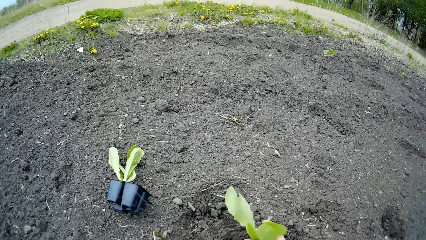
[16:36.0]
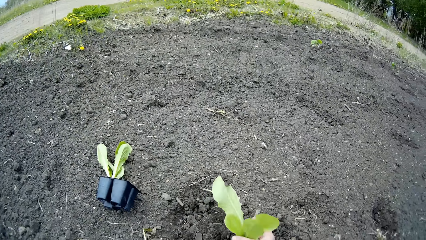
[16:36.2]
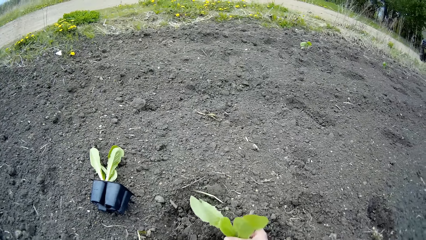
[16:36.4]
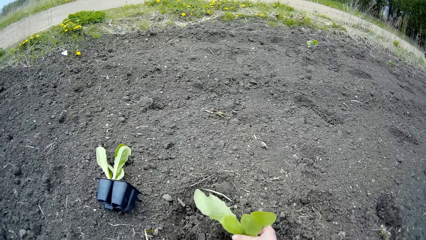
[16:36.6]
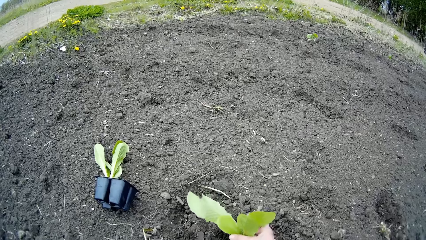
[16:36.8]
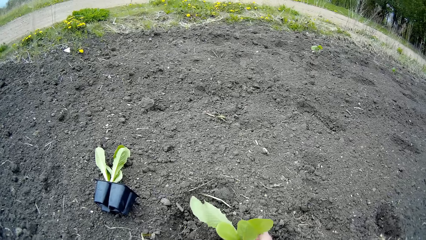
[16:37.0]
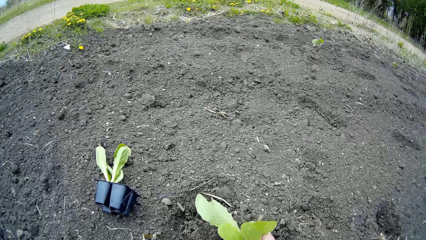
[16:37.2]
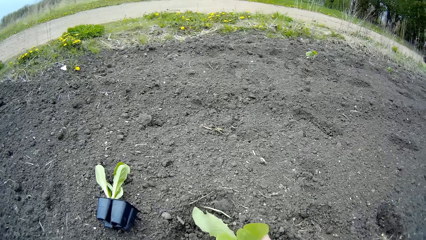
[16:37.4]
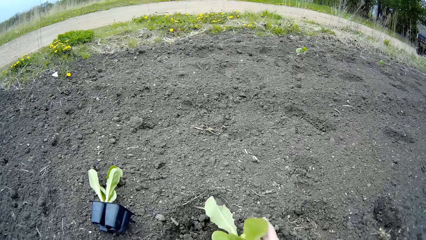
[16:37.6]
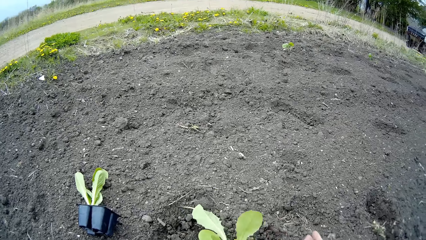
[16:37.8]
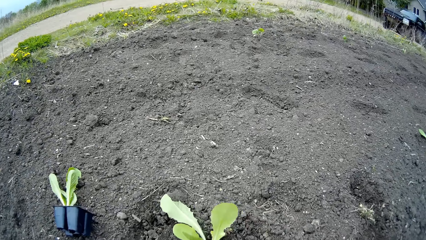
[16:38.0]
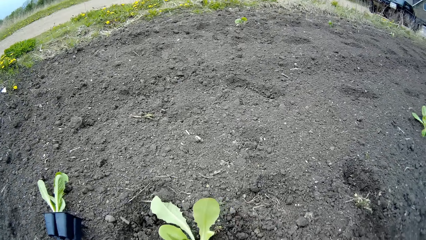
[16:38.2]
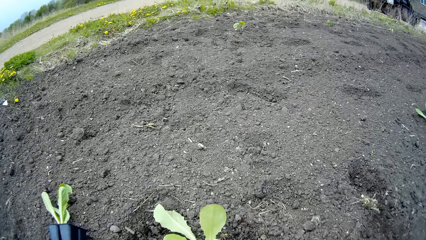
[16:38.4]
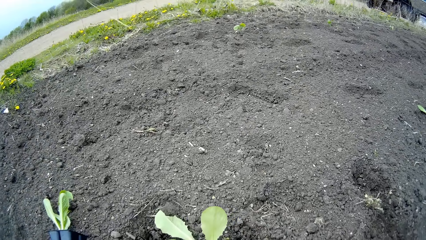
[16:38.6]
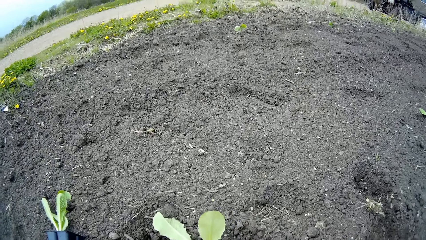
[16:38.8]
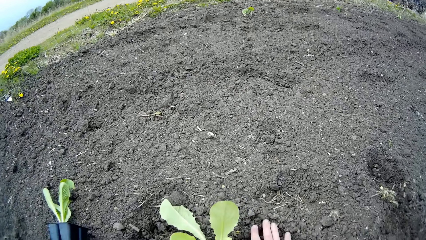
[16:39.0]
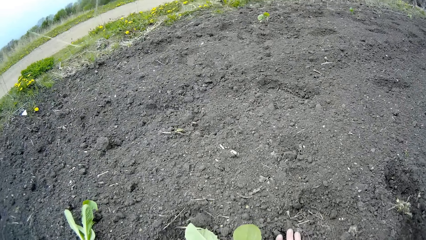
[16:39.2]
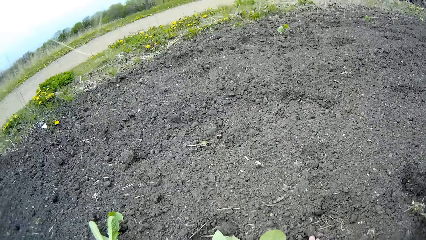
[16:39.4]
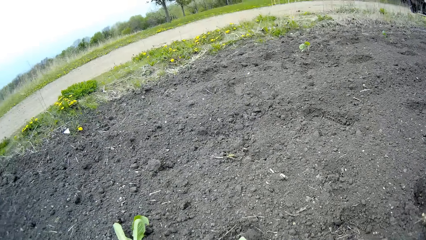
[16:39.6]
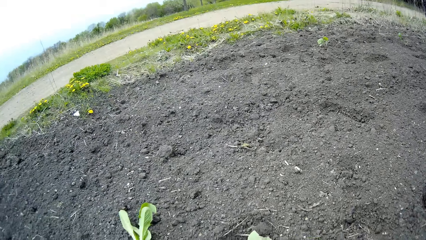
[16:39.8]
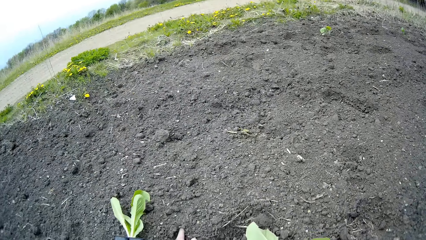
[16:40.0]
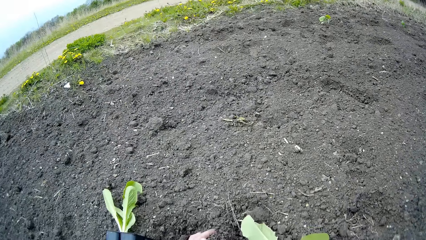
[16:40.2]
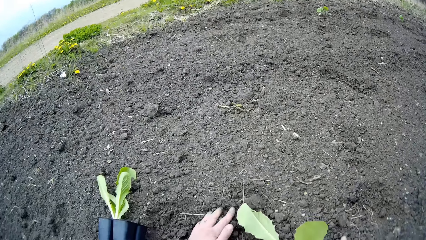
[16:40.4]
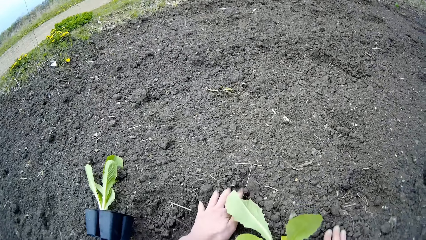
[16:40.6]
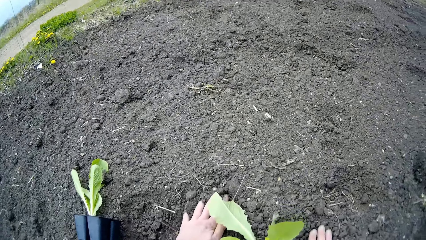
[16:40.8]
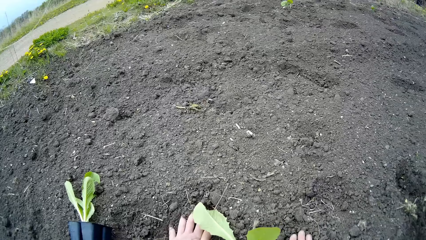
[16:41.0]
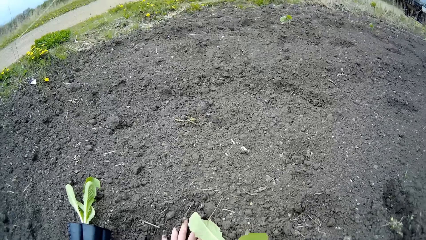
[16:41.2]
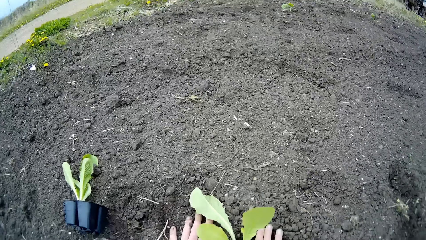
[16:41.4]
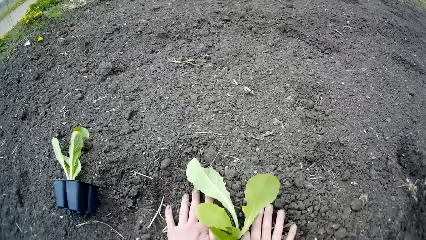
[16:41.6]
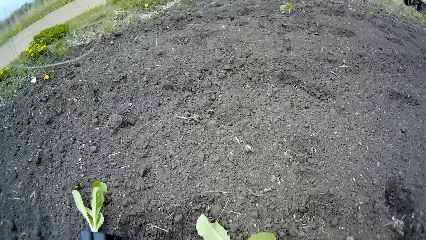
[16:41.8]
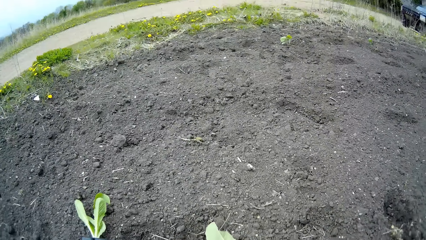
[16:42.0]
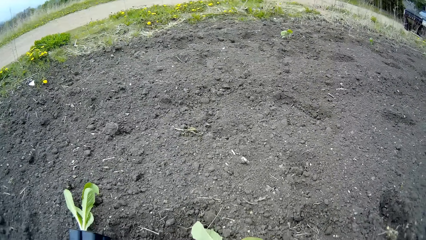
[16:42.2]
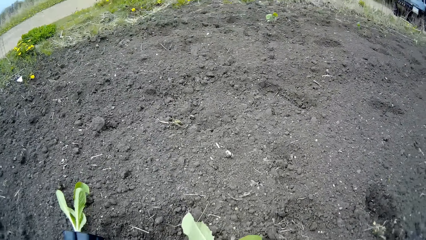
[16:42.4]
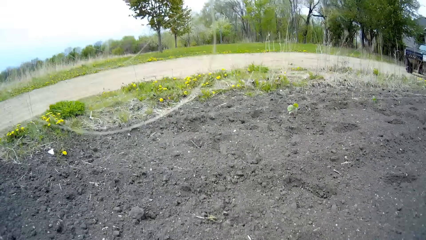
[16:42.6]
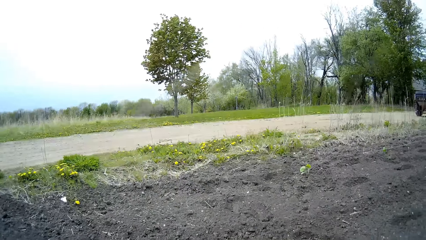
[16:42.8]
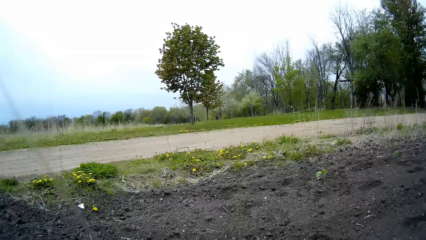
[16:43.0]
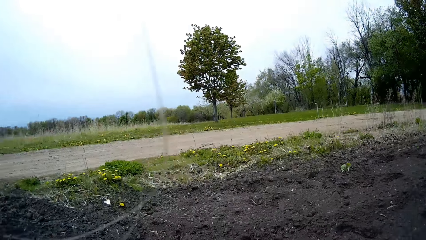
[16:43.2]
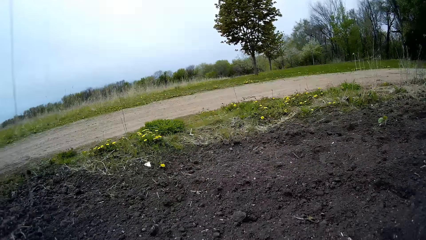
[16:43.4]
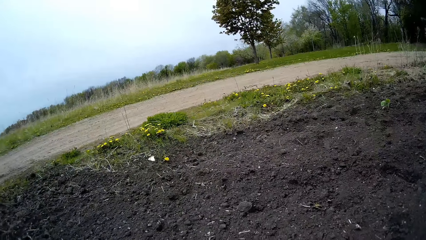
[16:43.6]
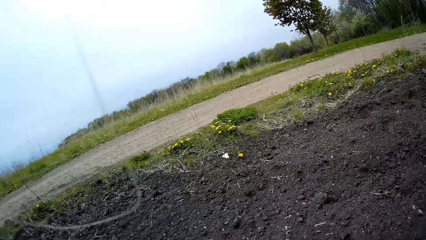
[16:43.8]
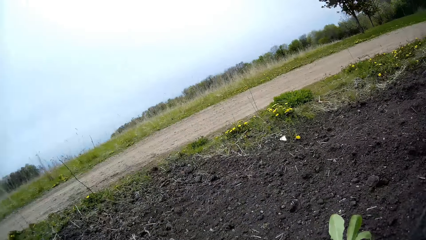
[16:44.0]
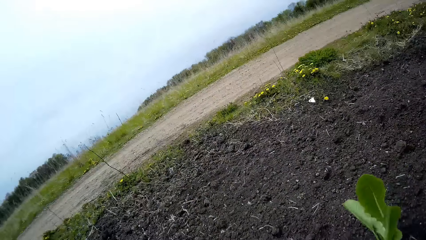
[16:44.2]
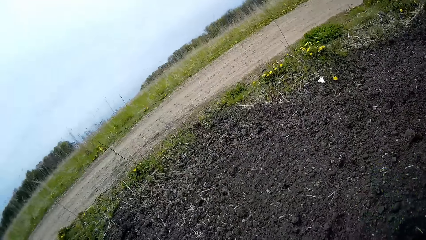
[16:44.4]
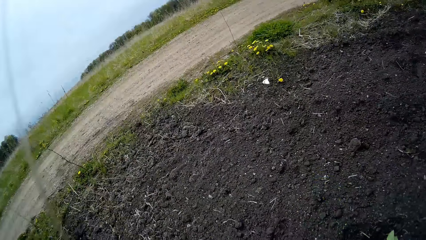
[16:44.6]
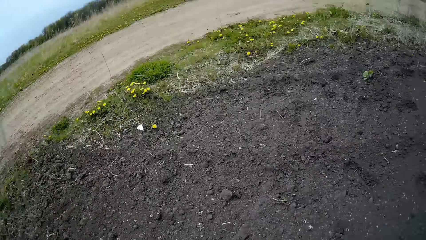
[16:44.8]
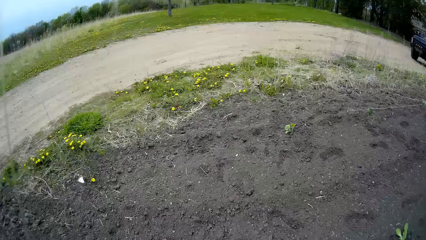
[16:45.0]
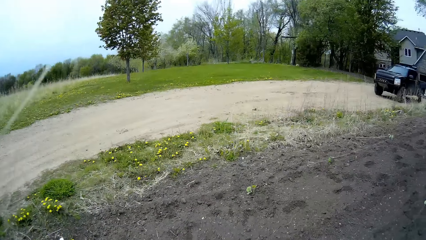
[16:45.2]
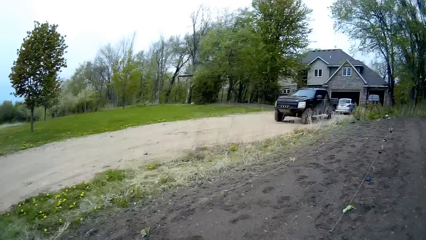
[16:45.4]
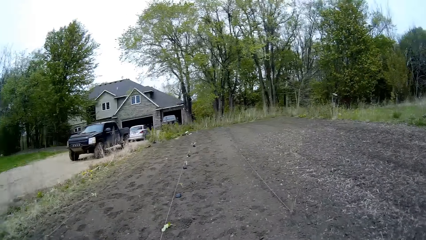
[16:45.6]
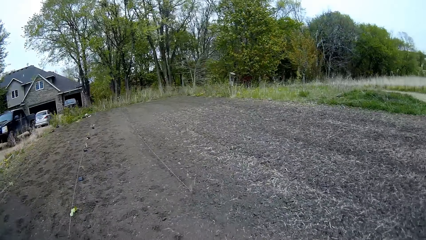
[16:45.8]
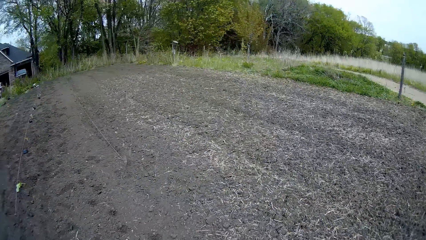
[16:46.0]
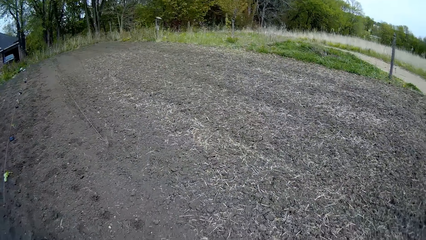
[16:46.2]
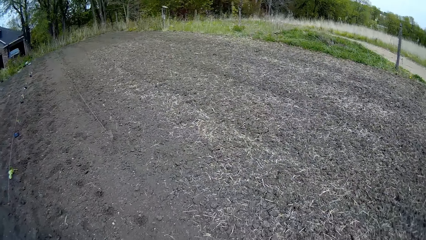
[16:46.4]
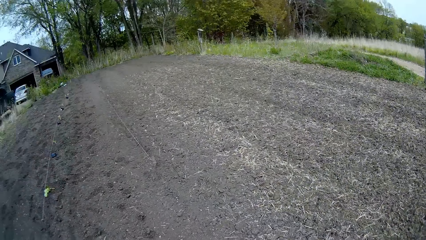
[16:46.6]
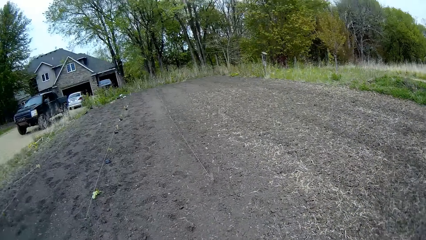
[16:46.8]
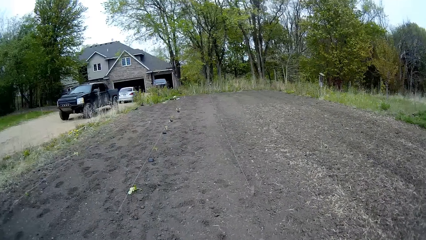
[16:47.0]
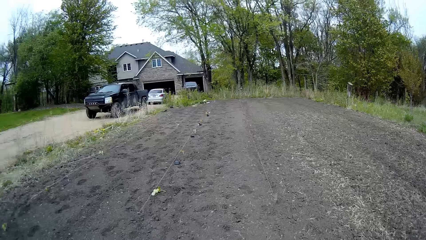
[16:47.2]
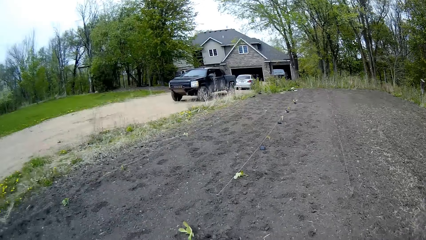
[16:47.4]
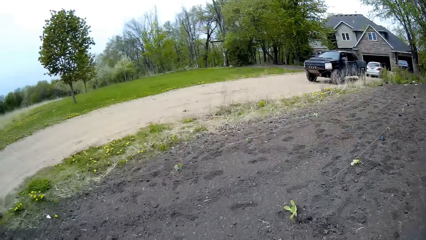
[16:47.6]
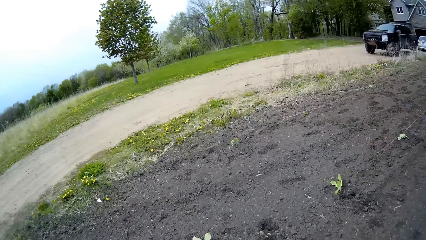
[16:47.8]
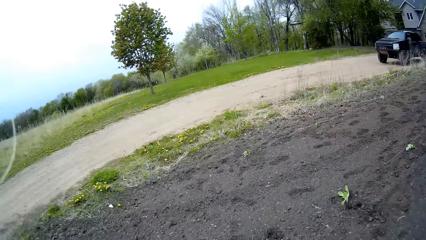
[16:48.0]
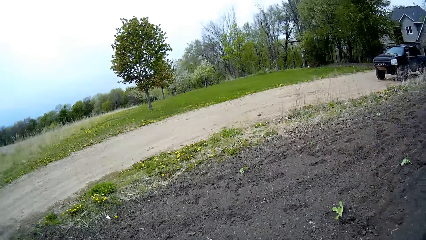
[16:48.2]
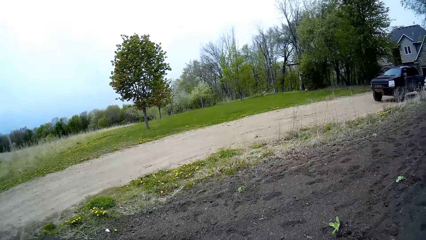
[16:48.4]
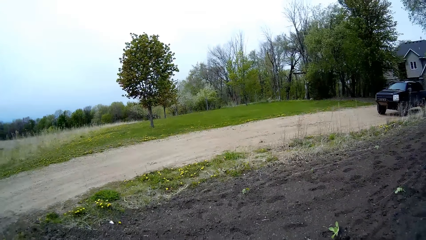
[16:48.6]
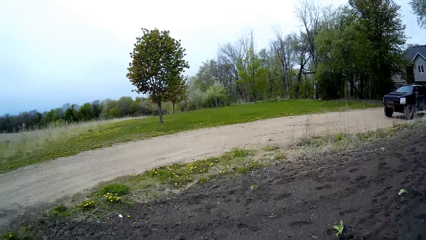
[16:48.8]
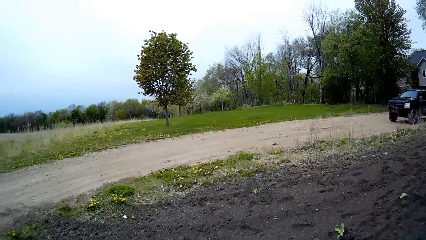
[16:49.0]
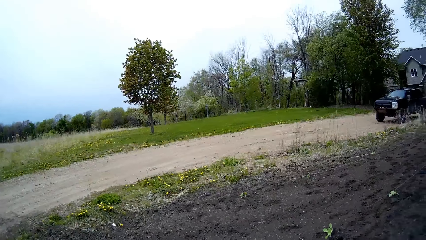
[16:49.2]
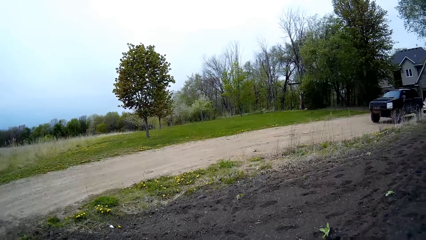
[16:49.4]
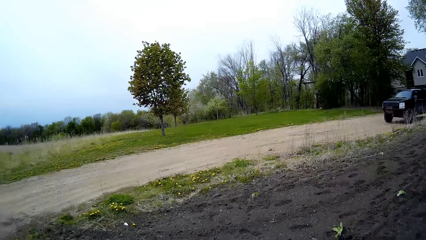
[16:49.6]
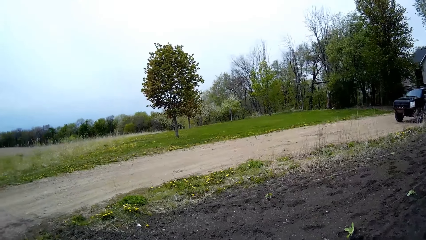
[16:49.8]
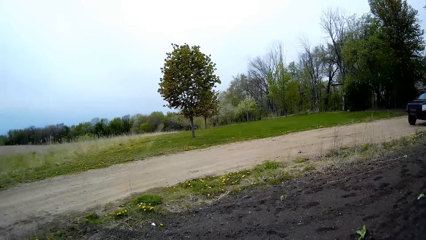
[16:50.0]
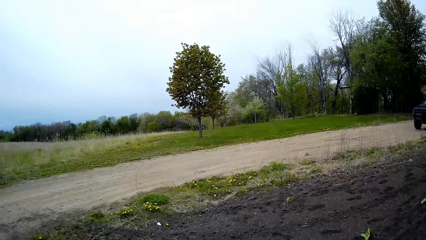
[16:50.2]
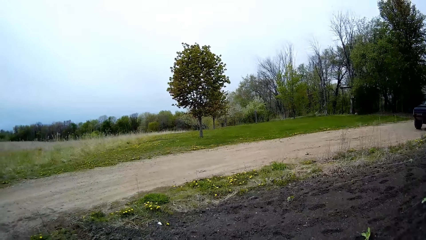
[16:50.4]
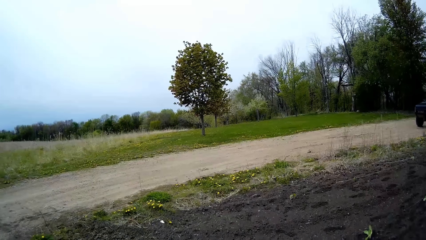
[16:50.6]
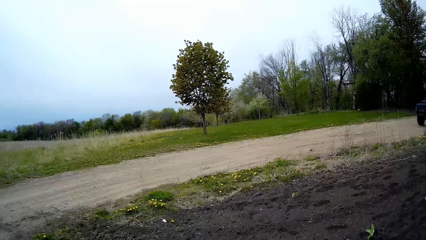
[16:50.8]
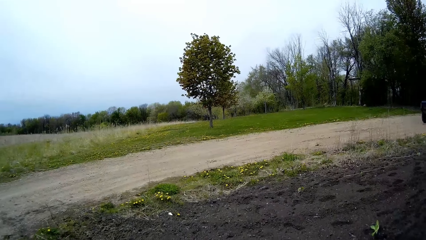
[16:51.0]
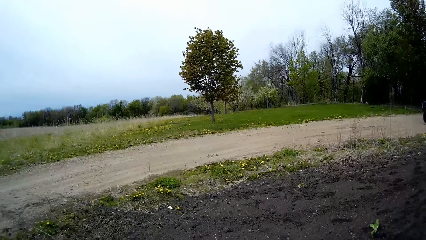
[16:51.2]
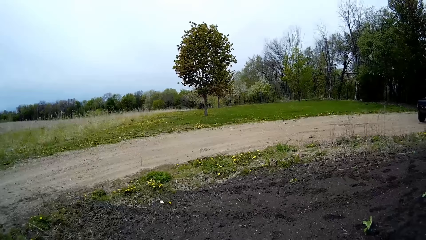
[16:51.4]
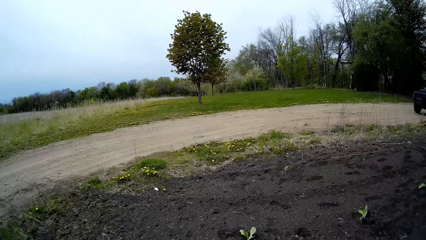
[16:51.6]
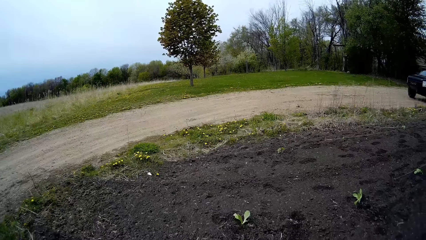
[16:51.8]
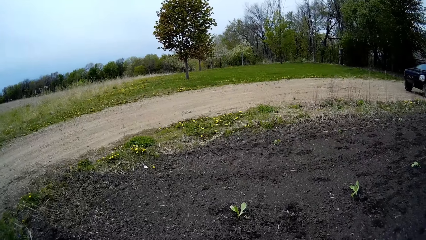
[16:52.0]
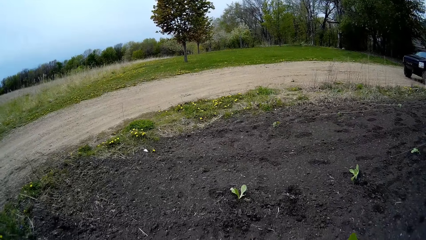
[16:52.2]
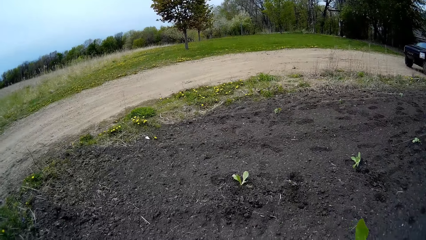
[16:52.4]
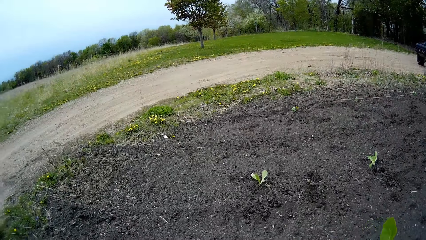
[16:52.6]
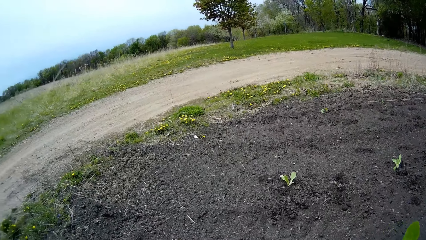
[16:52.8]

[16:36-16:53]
The camera wearer adds soil to the plant with his right hand. He adds soil to the plant with his left hand. He looks around.
